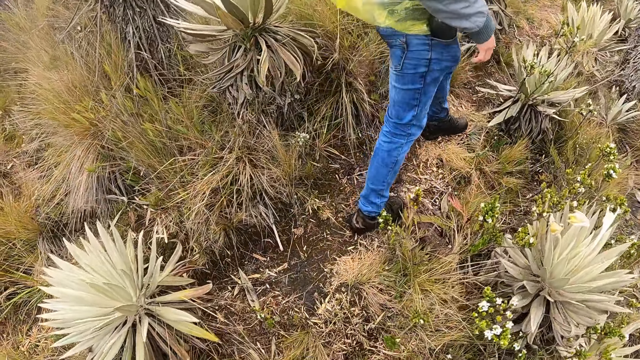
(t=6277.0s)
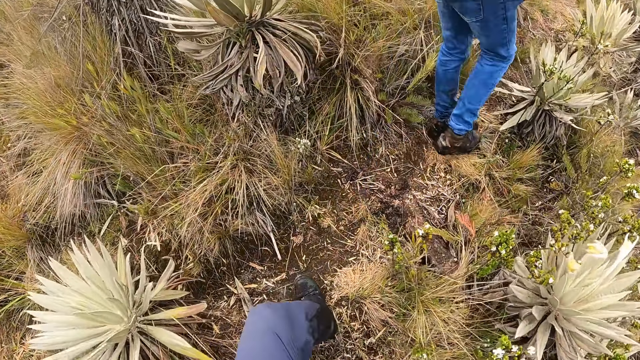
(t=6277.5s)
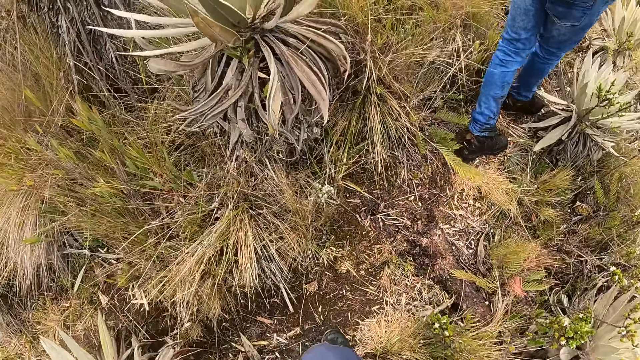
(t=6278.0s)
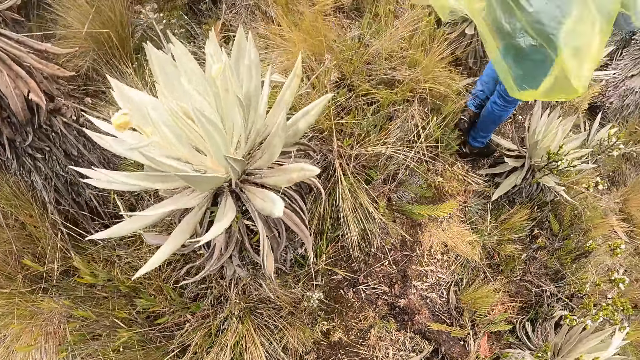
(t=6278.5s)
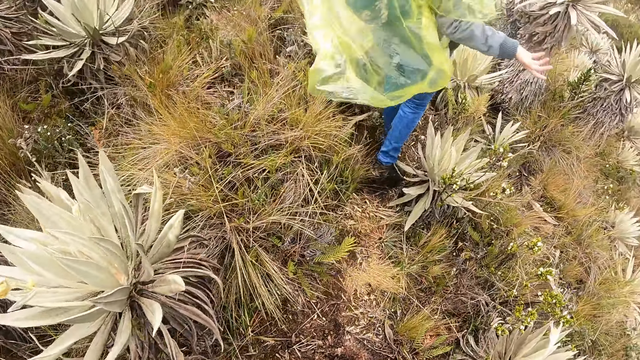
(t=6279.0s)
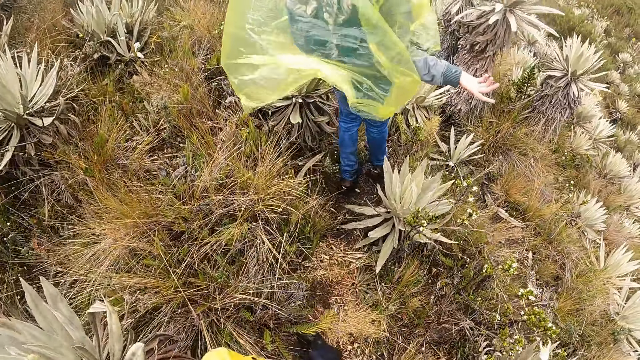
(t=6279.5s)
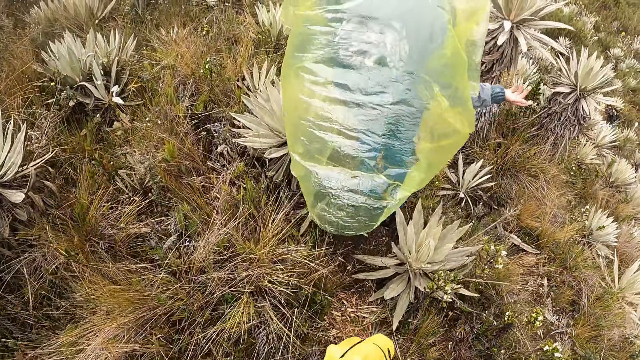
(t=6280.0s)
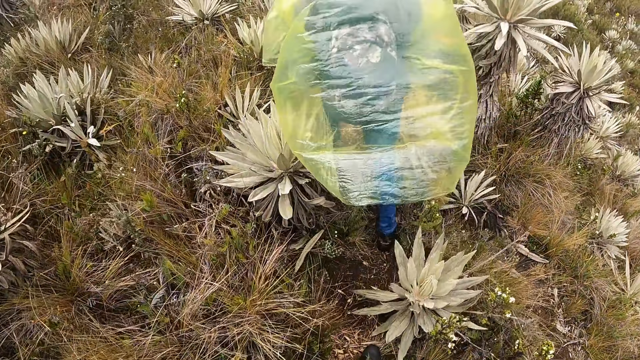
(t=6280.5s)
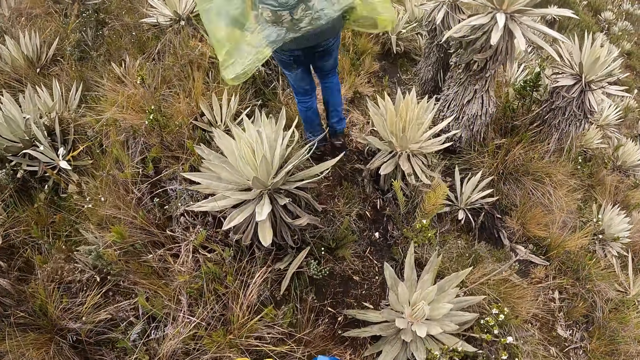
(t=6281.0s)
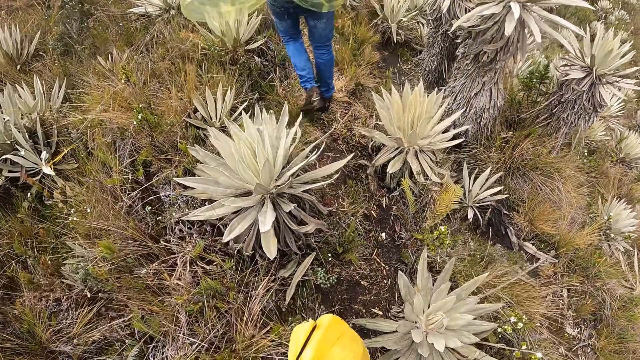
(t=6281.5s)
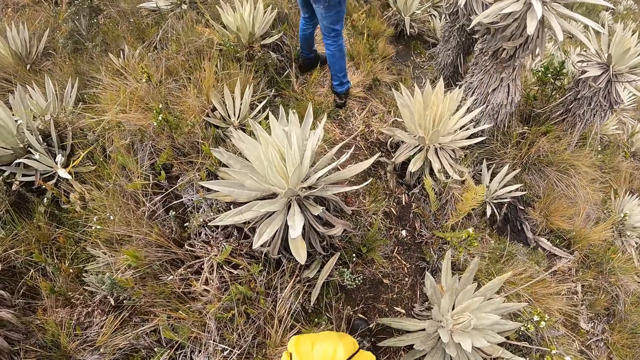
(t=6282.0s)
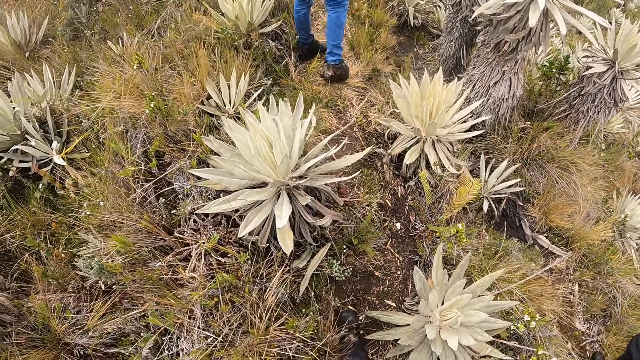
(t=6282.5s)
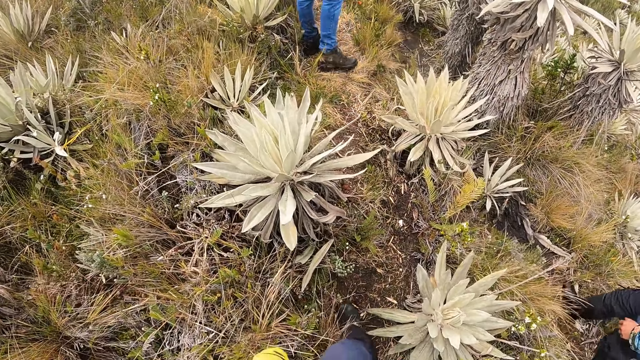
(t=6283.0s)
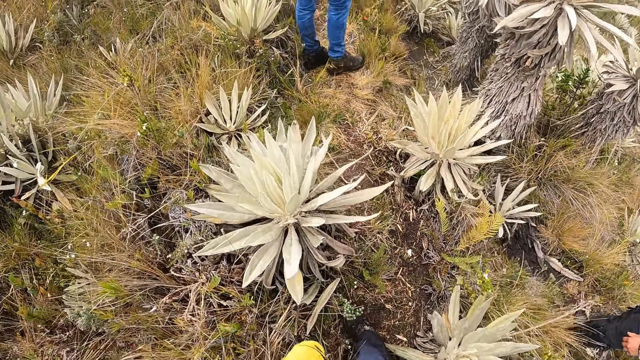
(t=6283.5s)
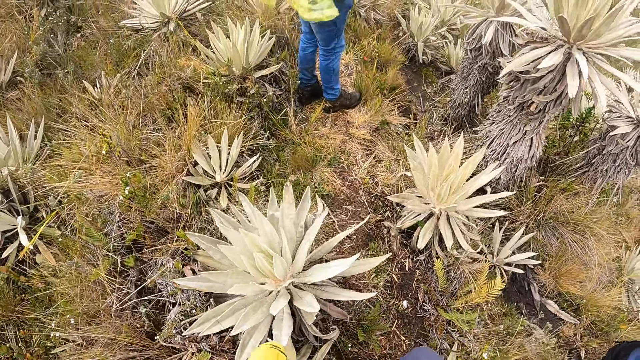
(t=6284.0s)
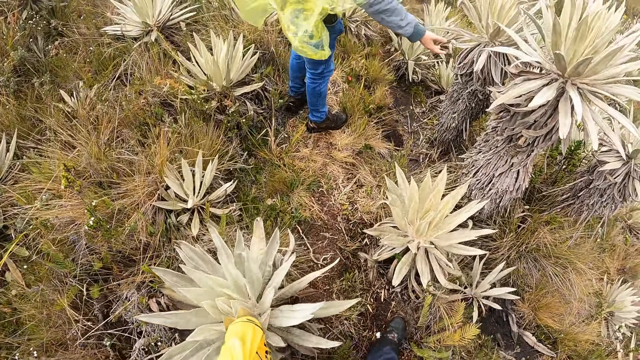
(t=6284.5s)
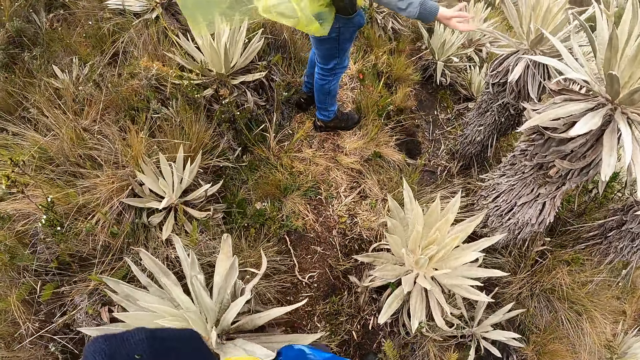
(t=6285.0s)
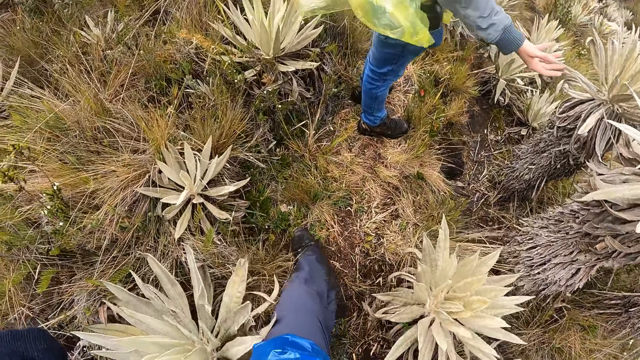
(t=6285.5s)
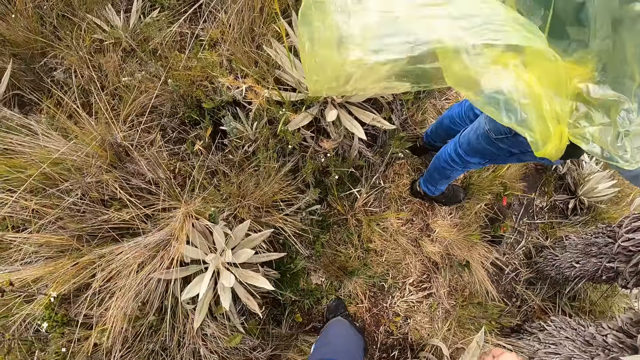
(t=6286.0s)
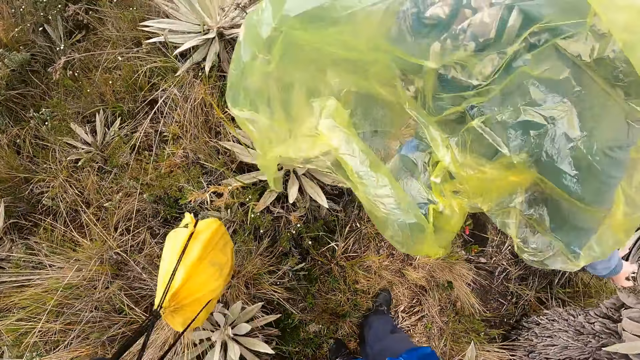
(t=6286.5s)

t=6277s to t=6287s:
A person stretches the right hand. The camera wearer moves the bag.

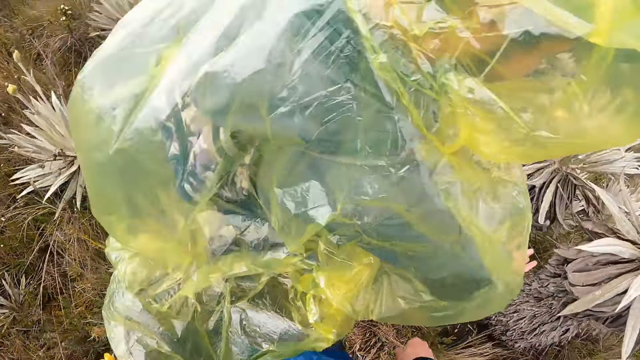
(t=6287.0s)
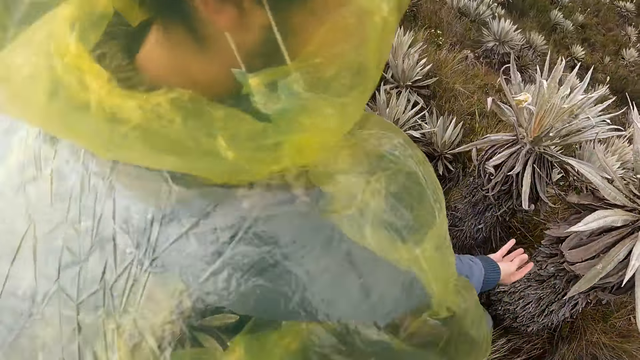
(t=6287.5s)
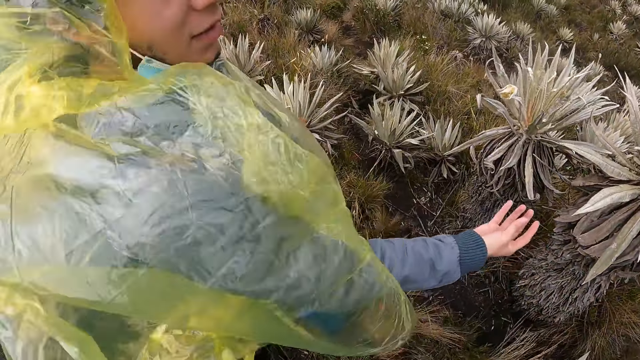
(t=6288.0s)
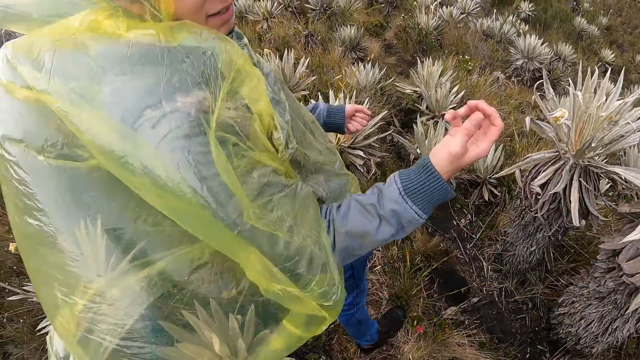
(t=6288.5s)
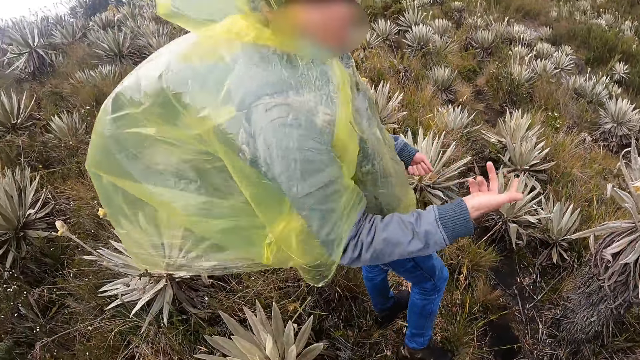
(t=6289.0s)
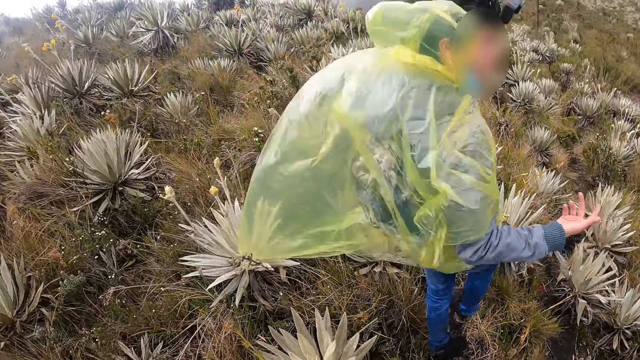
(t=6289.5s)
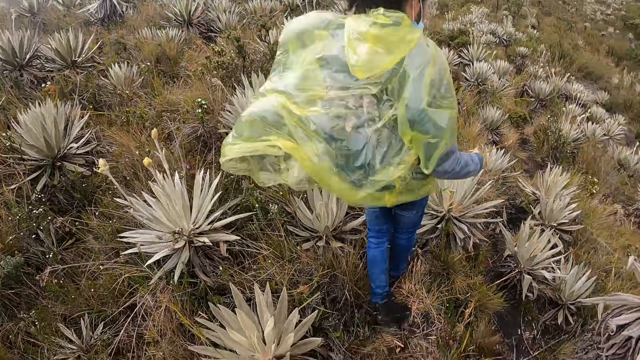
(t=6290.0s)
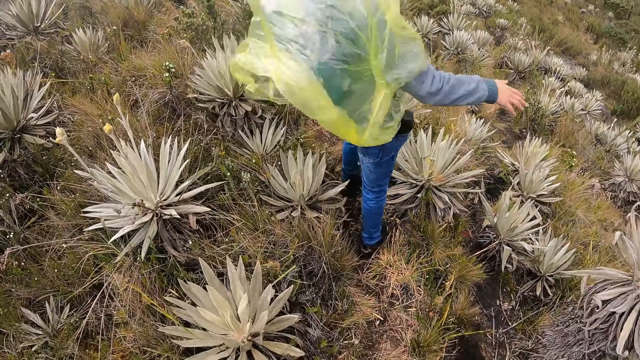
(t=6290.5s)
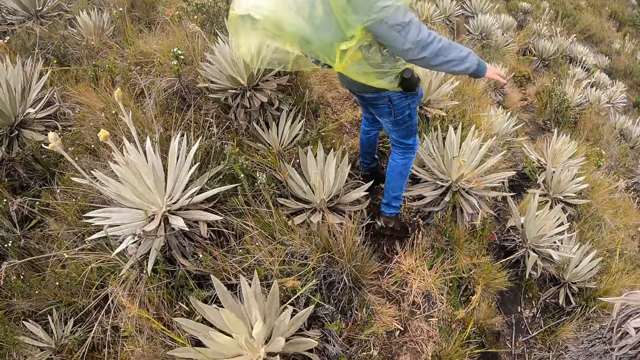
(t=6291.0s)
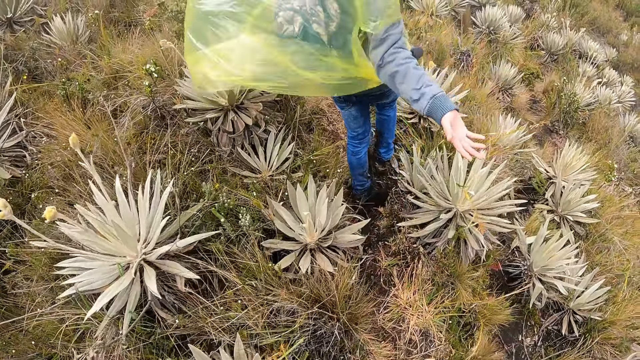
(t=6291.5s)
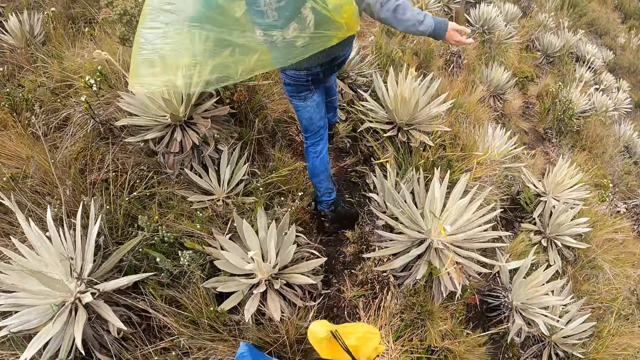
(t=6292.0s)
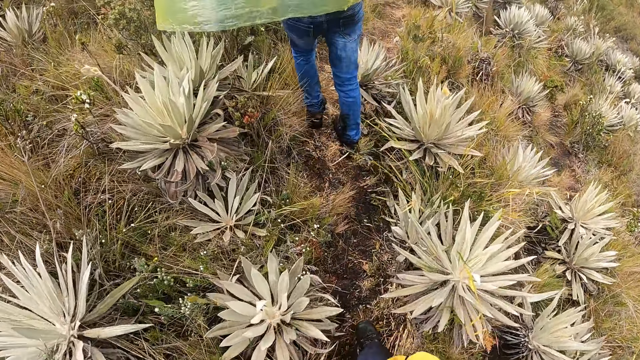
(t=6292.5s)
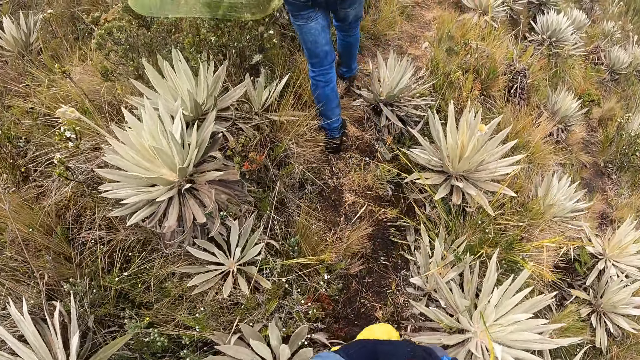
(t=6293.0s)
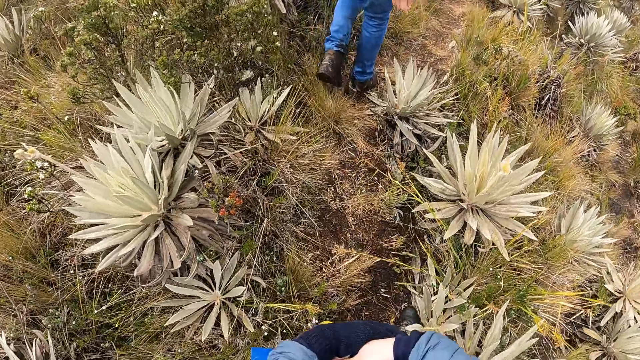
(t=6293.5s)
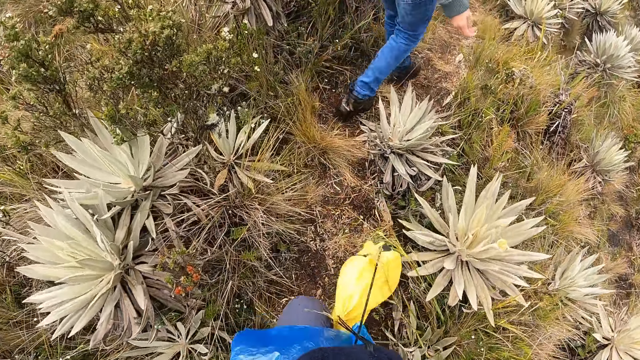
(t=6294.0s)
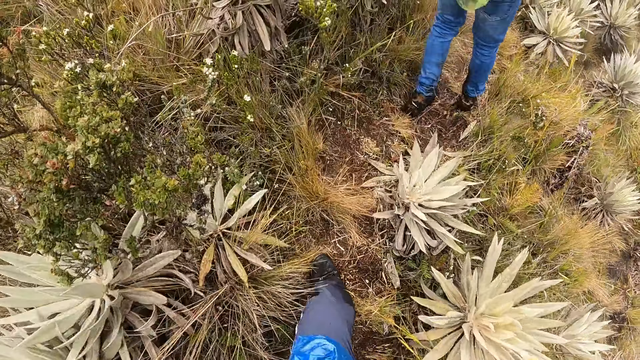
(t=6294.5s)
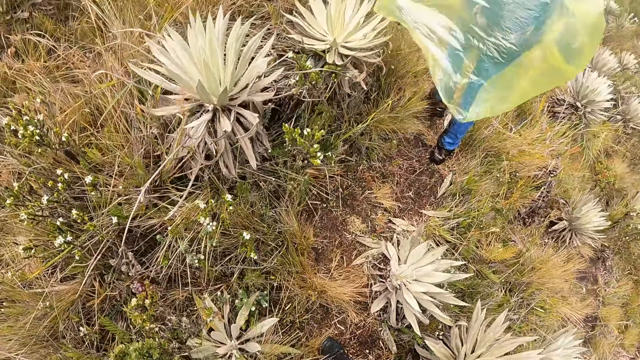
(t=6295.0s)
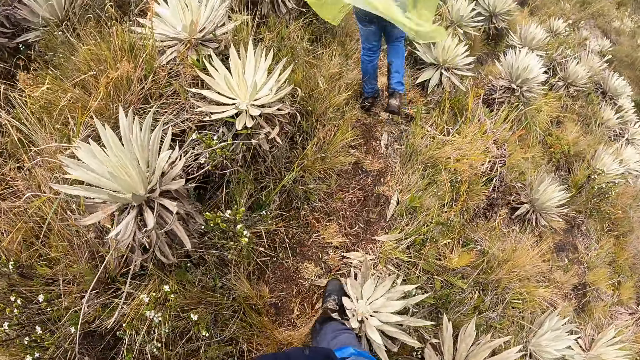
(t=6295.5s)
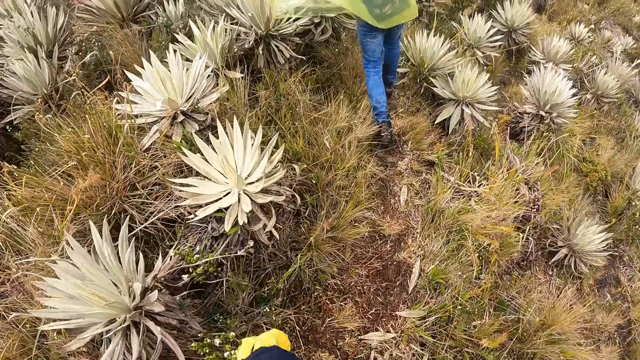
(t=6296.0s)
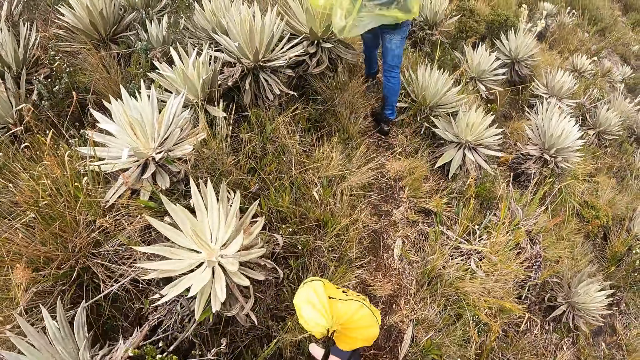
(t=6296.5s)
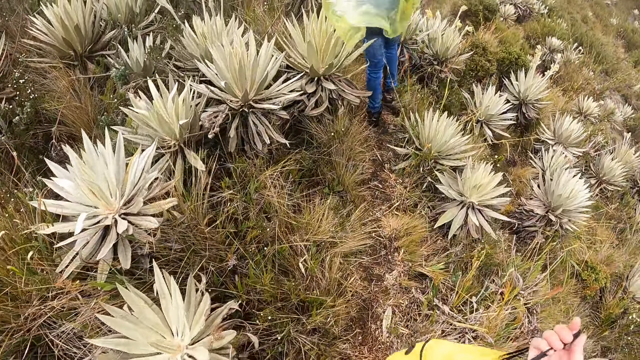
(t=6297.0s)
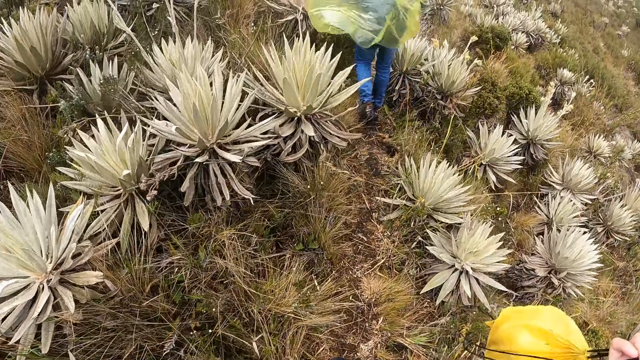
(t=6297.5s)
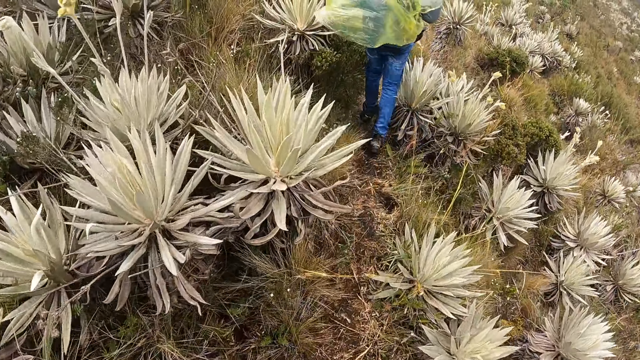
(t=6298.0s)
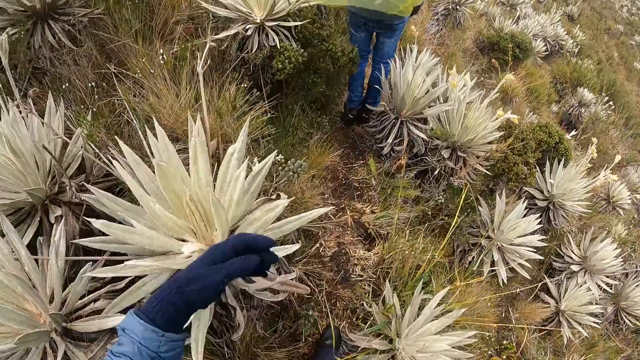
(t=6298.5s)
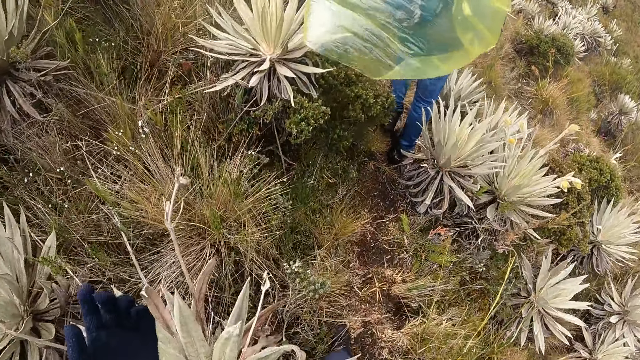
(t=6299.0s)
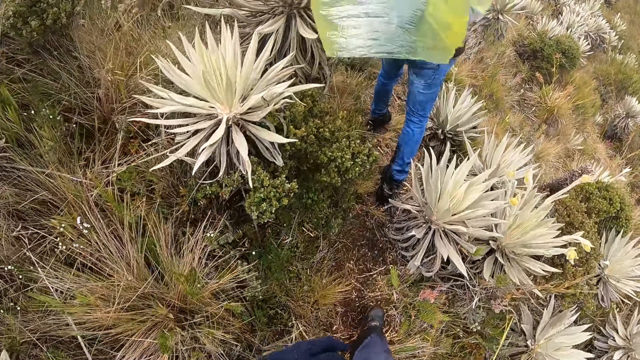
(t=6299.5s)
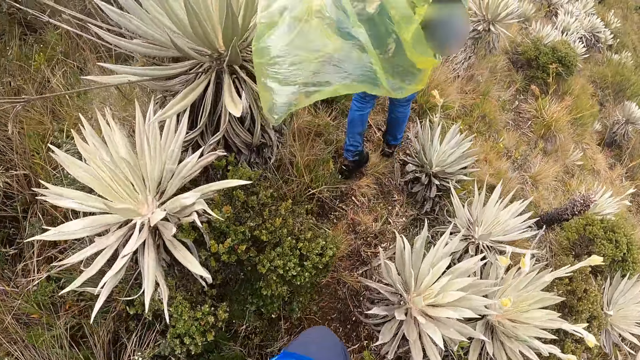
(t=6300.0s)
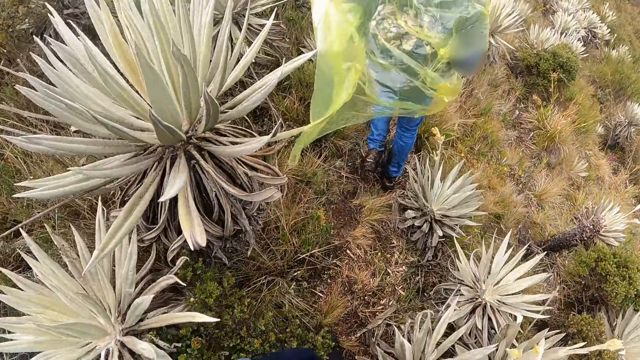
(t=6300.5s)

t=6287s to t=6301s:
A person shakes the right hand. The person points at the grass. The camera wearer passes the bag from his left hand to his right hand. He moves the left hand.
